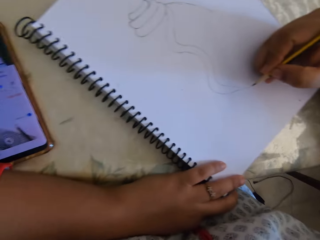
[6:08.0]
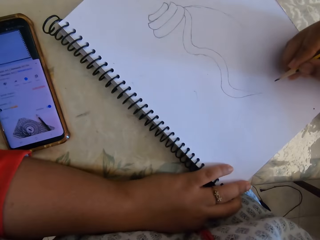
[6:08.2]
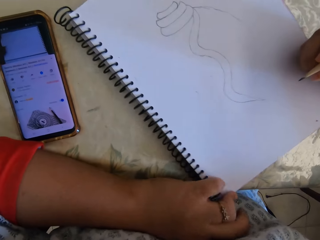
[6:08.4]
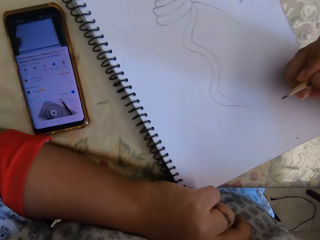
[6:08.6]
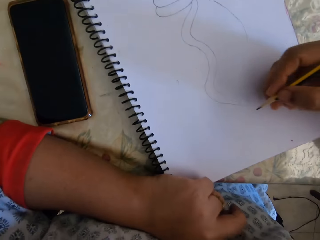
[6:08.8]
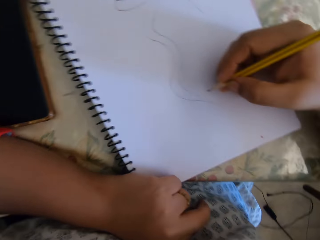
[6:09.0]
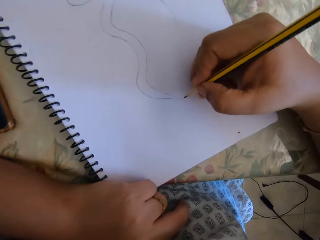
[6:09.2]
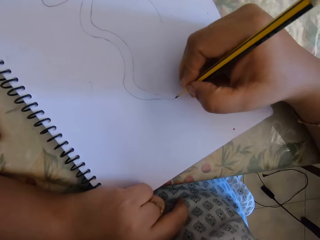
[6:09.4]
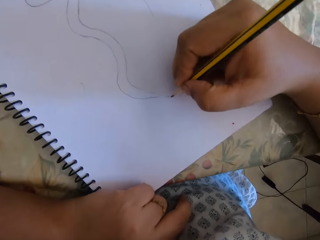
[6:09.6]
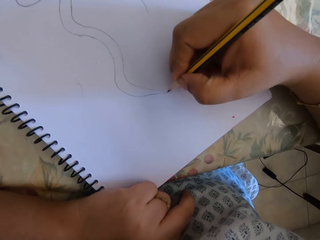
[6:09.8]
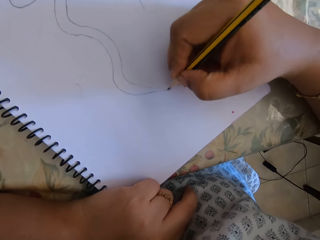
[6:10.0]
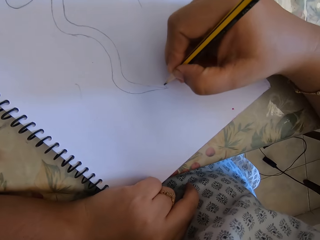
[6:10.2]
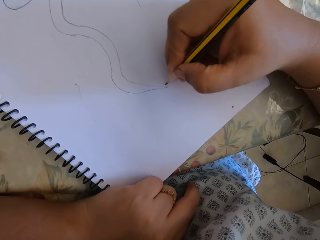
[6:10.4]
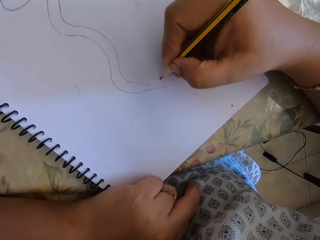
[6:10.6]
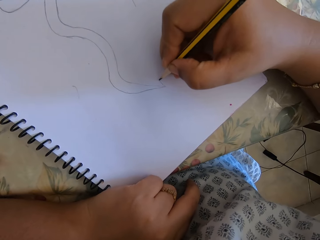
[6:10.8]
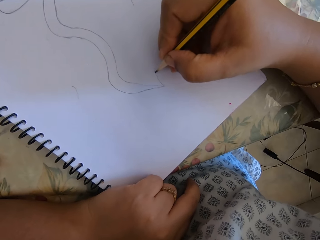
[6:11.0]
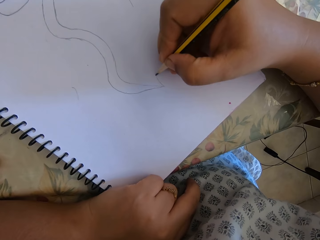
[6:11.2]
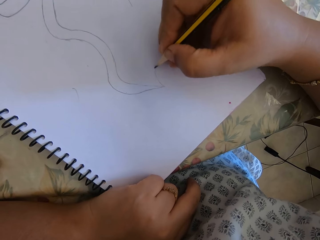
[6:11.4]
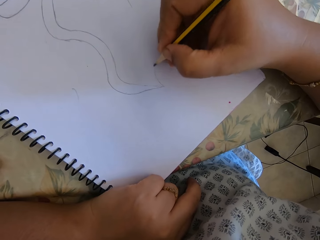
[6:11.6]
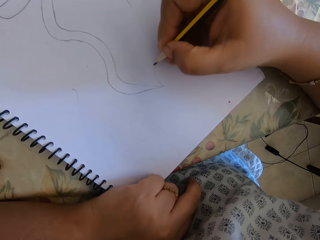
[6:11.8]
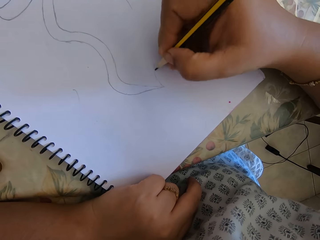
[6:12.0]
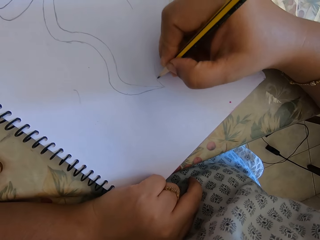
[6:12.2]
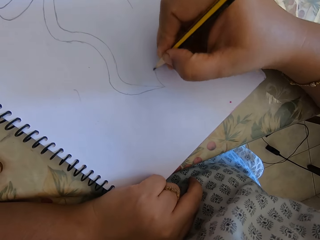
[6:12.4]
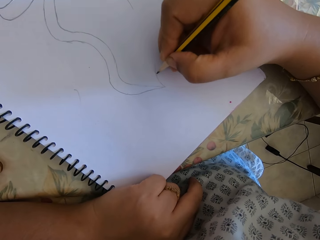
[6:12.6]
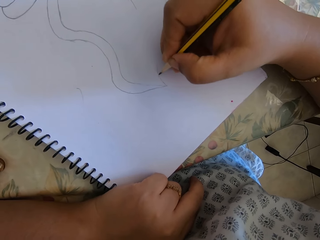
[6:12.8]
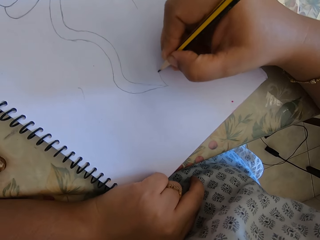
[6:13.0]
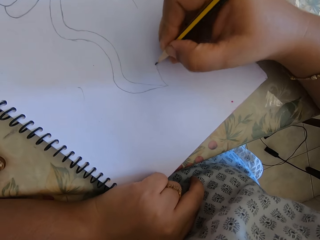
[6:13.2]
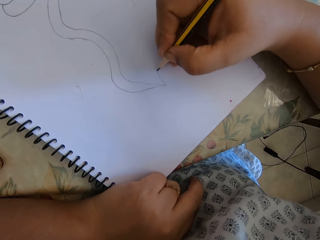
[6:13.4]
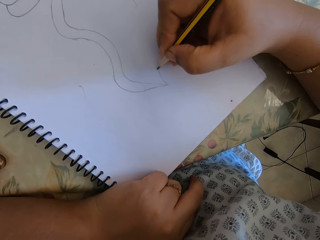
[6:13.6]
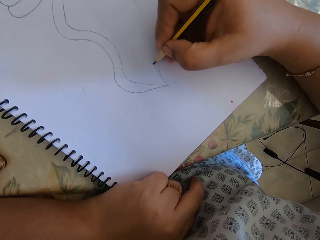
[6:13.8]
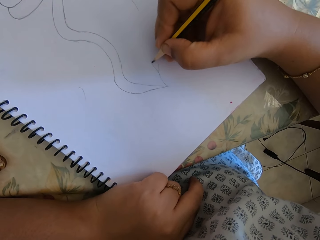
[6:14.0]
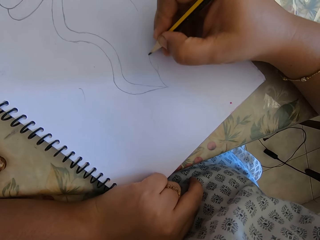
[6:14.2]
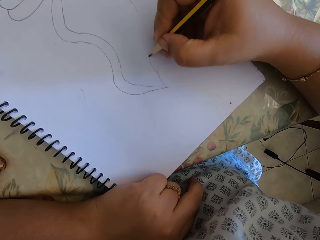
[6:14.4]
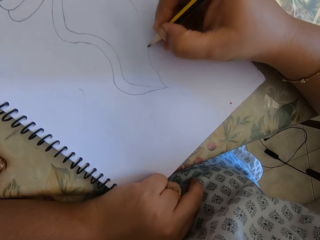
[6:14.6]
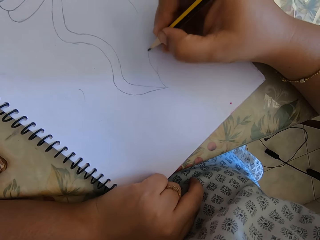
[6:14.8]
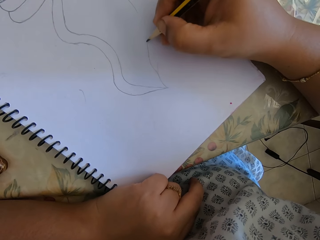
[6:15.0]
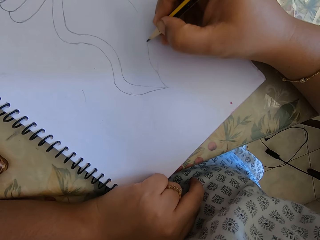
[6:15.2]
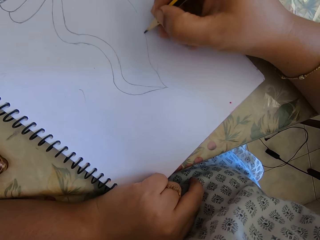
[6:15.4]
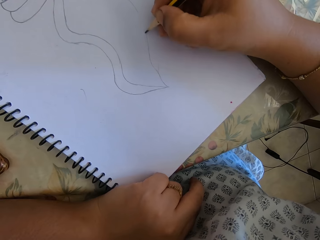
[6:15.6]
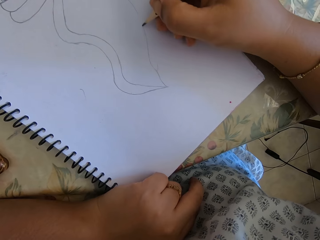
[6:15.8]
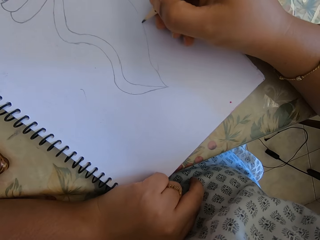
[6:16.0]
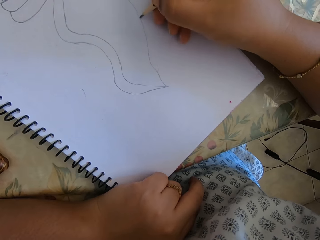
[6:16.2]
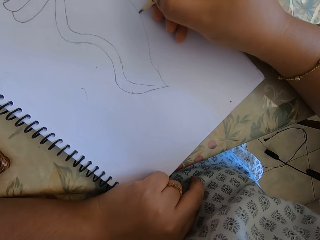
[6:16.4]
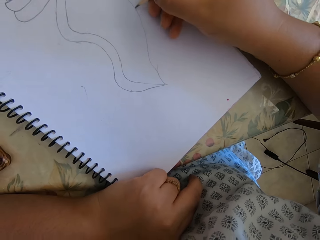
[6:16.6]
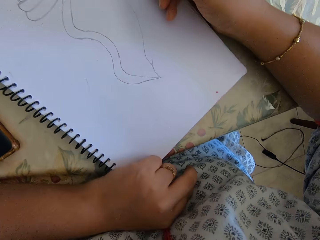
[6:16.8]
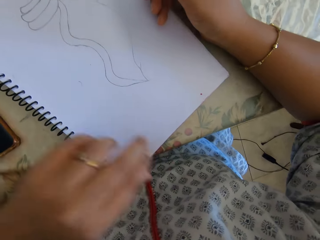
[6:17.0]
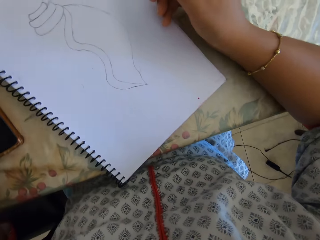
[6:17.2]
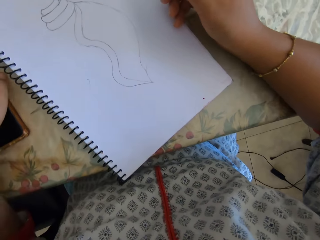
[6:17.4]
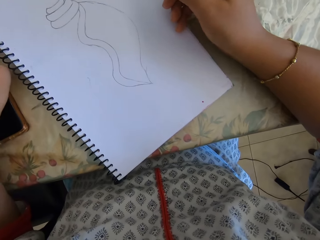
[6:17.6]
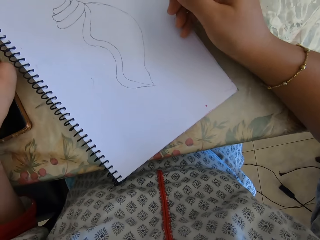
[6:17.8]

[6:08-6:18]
The camera wearer draws with a pencil on the notebook.

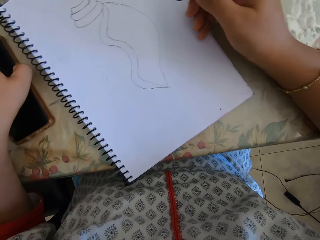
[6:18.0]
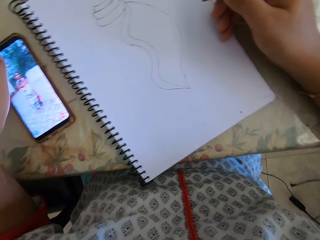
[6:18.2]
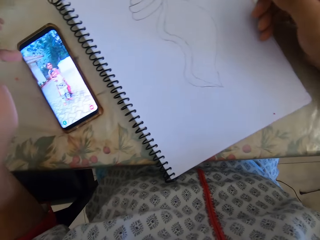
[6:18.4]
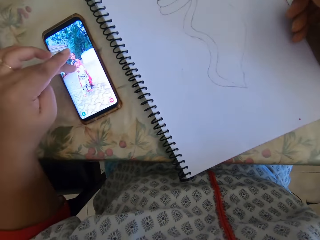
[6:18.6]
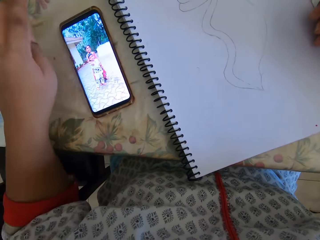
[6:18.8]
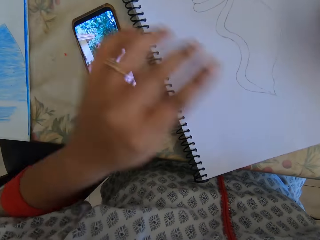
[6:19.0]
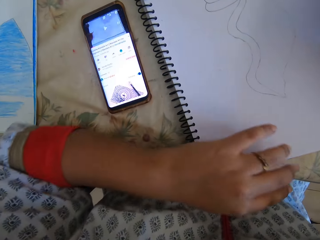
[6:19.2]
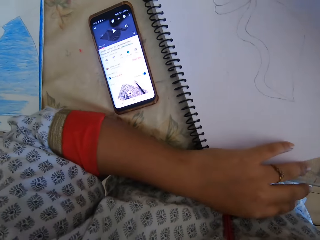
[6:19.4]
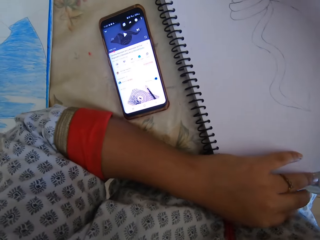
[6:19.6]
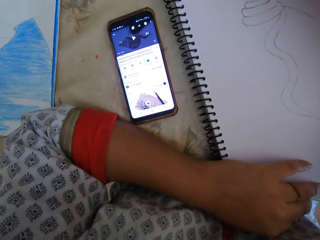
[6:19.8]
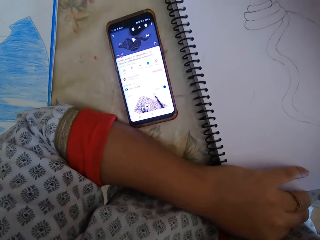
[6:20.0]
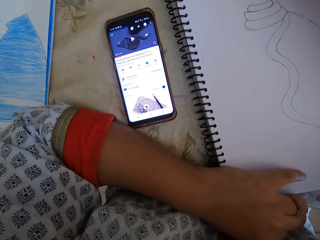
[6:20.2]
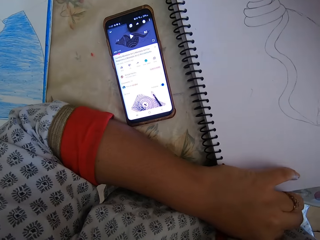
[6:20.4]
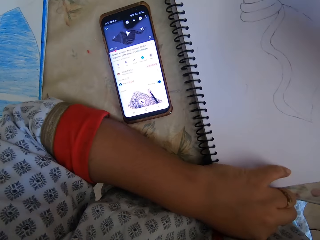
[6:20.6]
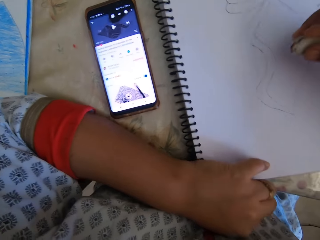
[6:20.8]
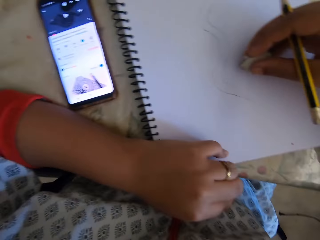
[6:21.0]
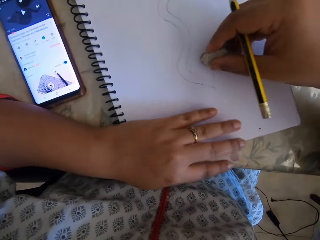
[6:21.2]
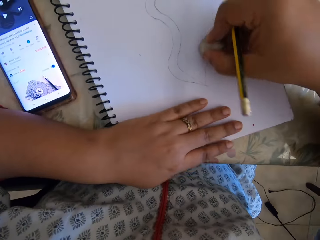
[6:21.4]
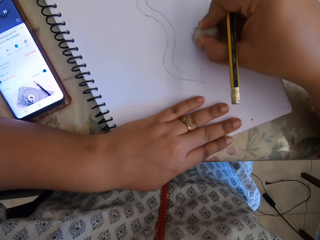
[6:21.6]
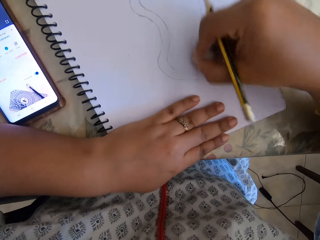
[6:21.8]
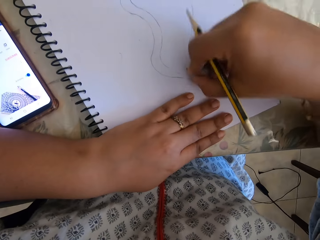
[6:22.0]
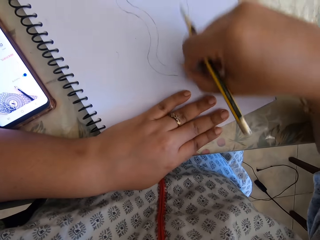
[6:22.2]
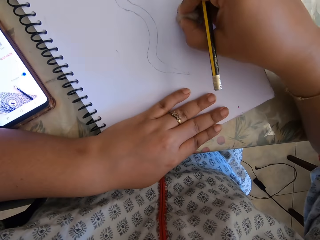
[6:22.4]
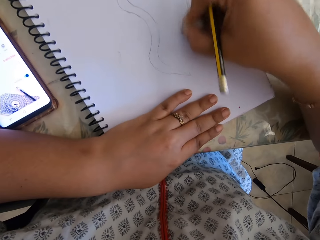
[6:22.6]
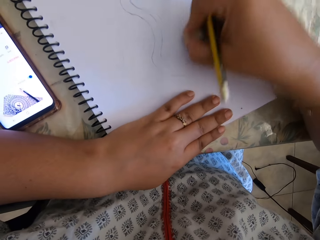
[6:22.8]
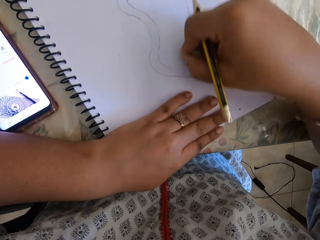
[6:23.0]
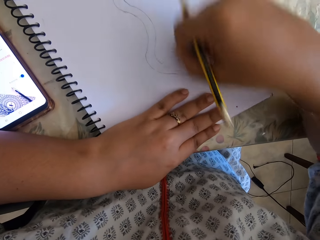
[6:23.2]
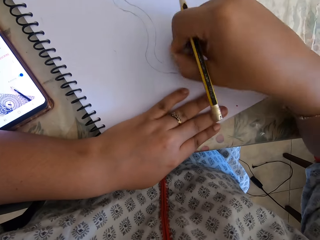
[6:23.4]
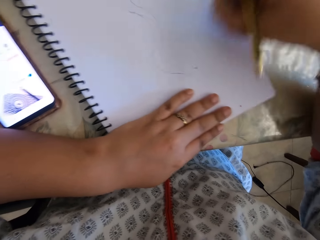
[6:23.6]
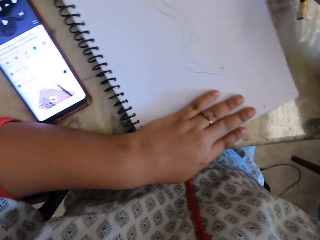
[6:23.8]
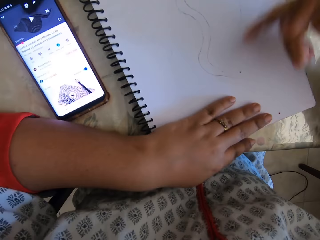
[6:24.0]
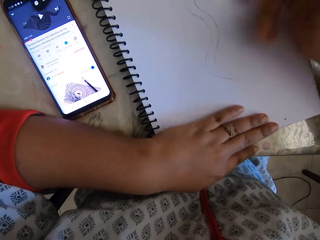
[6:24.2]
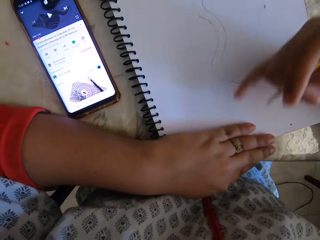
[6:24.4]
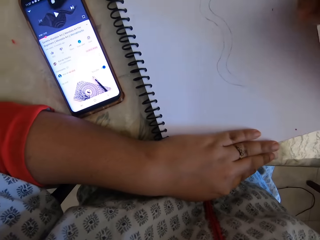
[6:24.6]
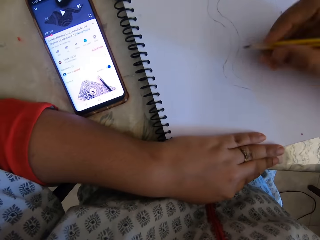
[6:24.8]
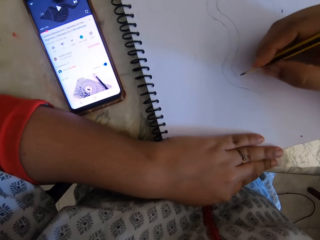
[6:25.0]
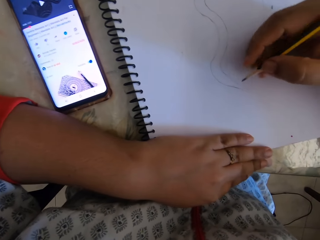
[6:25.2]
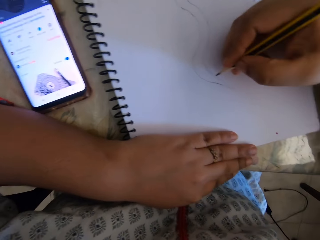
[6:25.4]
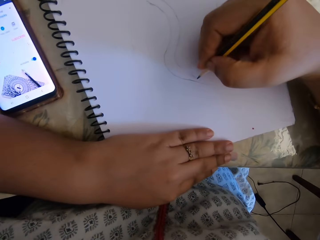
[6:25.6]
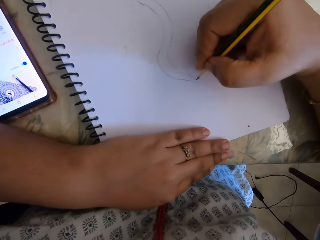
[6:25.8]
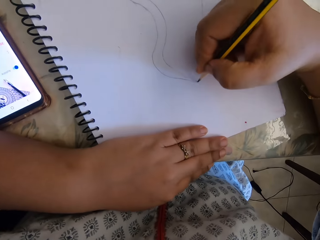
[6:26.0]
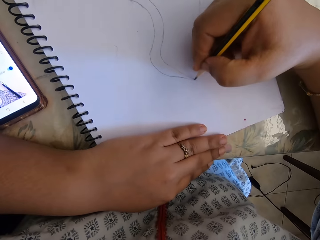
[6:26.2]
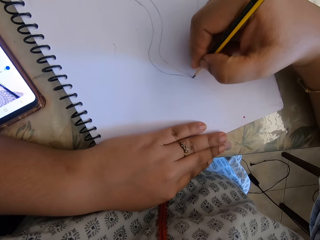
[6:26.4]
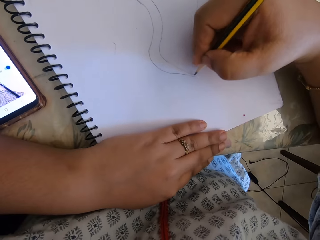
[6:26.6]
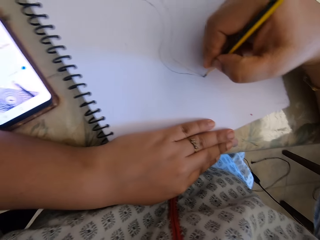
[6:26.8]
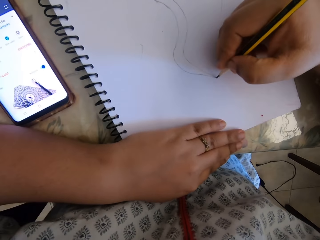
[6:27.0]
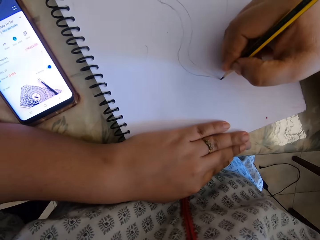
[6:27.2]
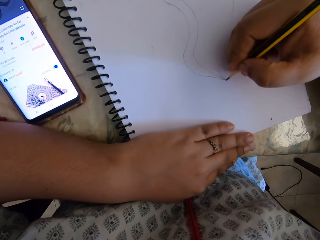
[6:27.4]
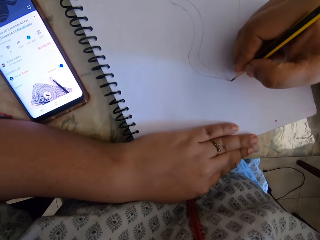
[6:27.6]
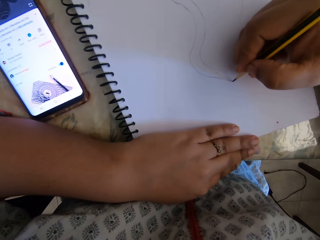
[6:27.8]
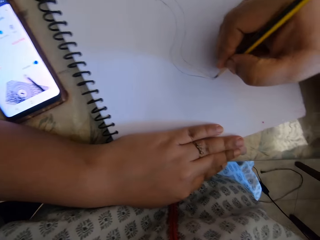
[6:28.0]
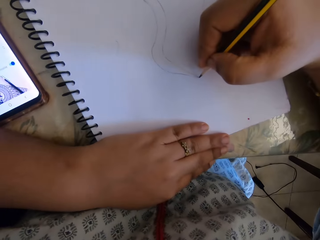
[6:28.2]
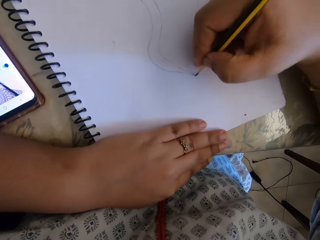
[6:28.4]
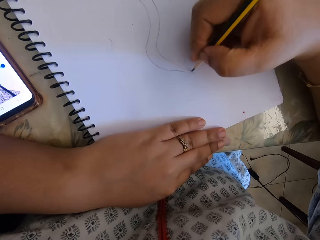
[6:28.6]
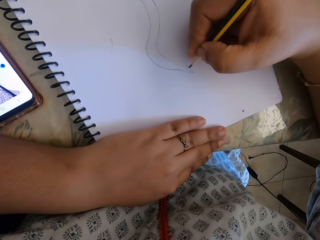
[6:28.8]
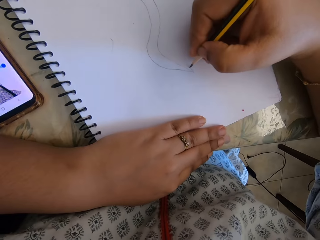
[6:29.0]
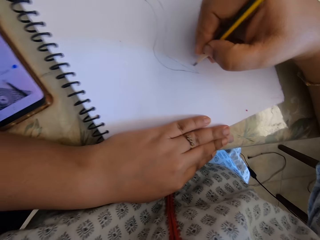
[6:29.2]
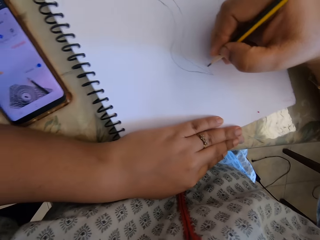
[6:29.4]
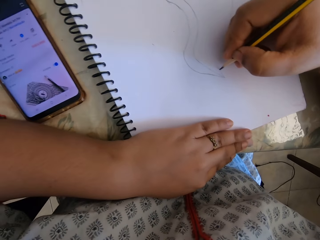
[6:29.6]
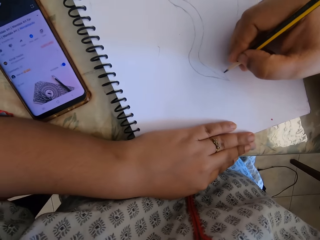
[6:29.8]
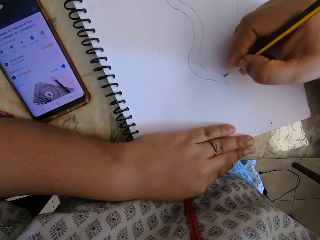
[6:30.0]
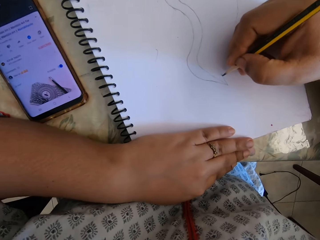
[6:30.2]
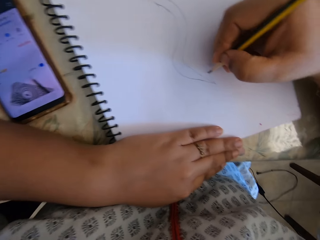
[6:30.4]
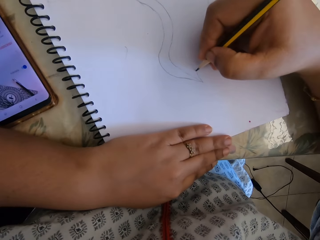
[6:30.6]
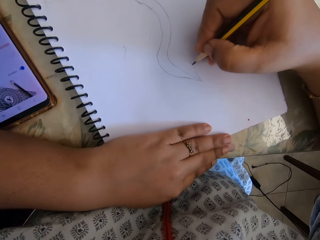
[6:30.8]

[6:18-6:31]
The camera wearer checks the phone. They take the eraser and start to erase the drawing. They draw with a pencil on the notebook.
